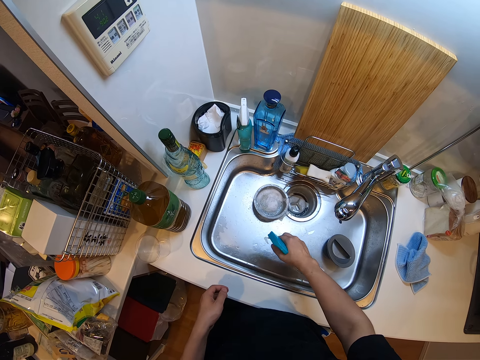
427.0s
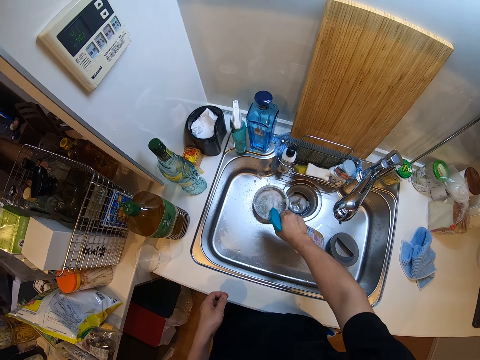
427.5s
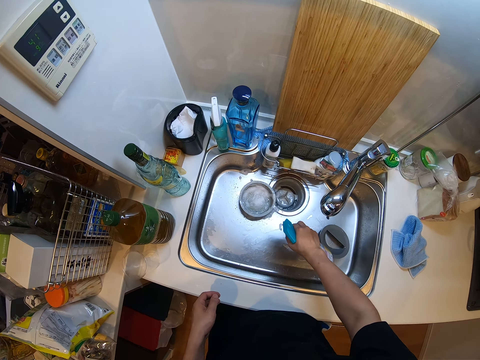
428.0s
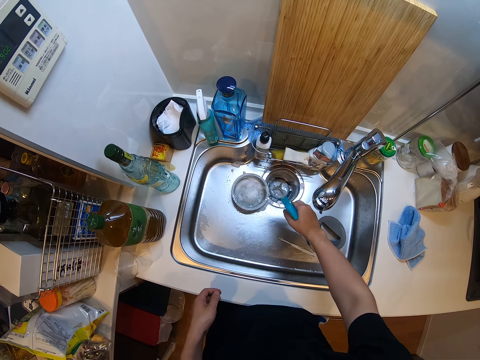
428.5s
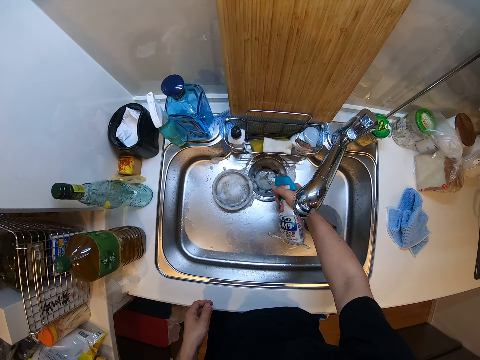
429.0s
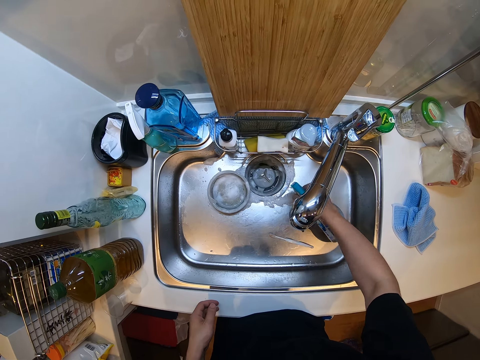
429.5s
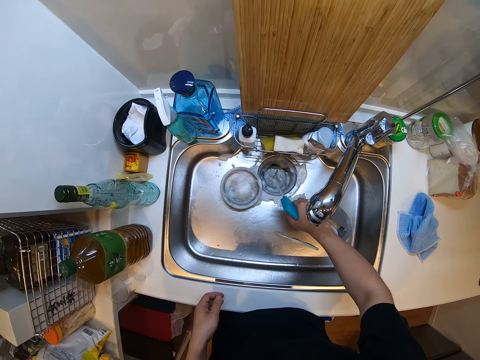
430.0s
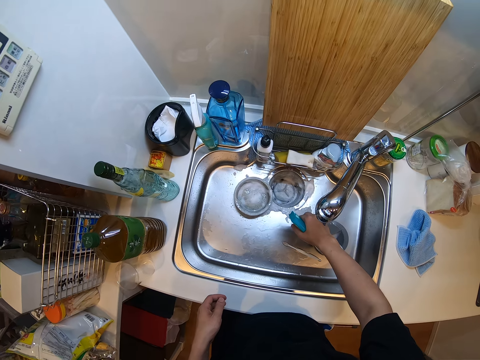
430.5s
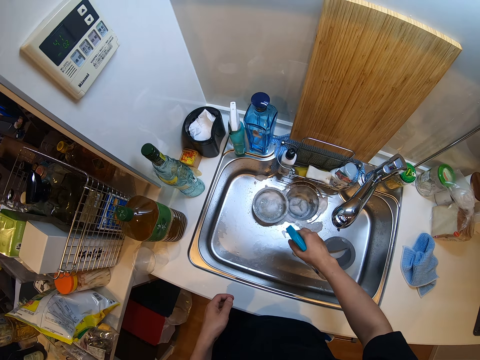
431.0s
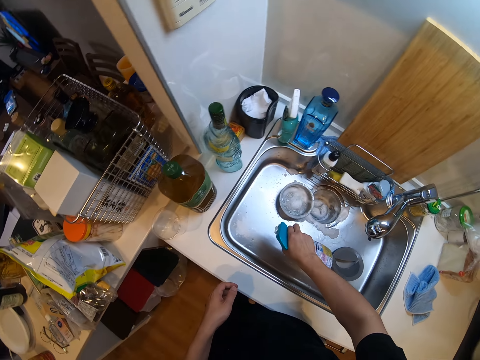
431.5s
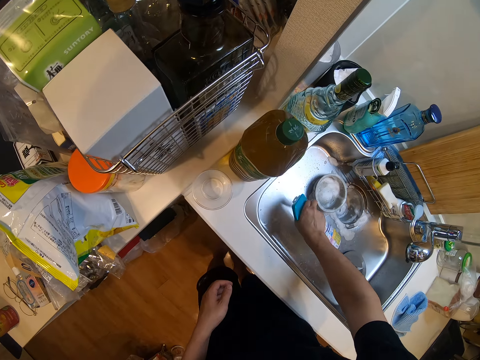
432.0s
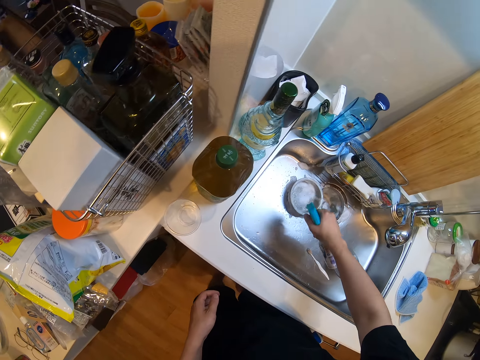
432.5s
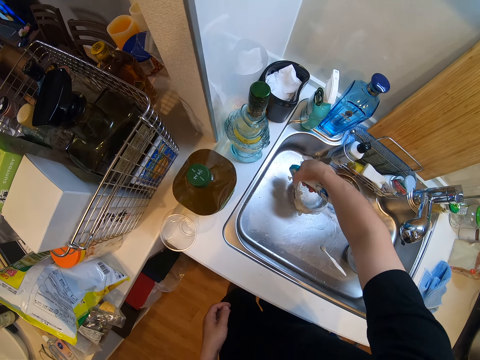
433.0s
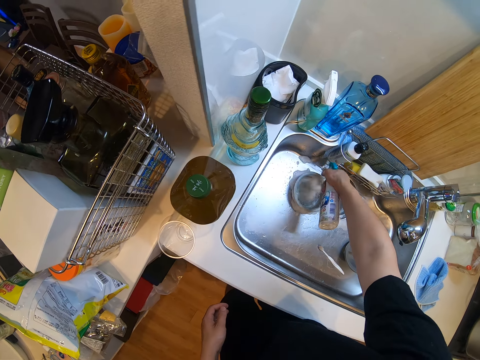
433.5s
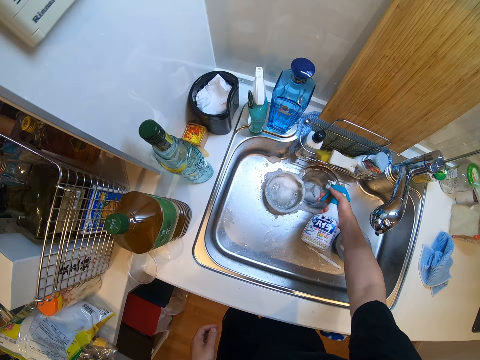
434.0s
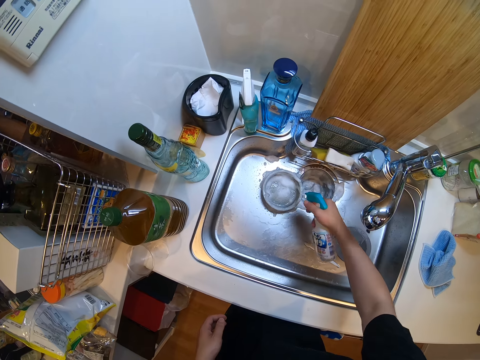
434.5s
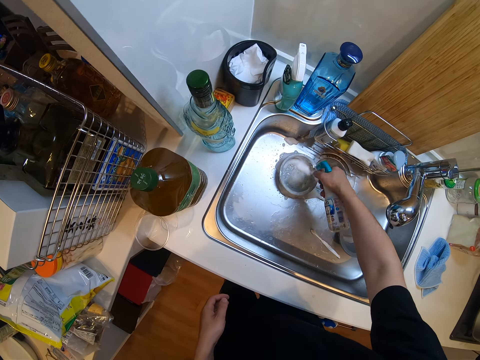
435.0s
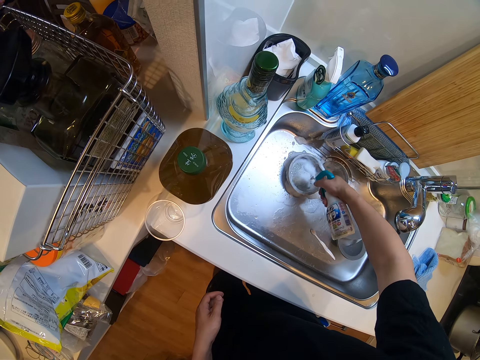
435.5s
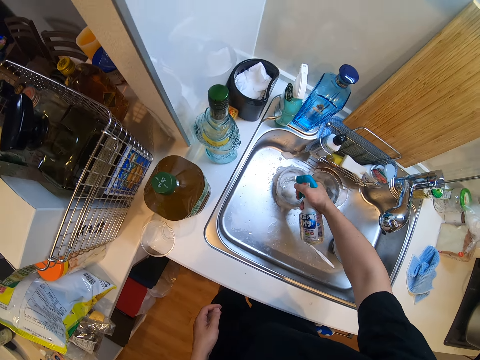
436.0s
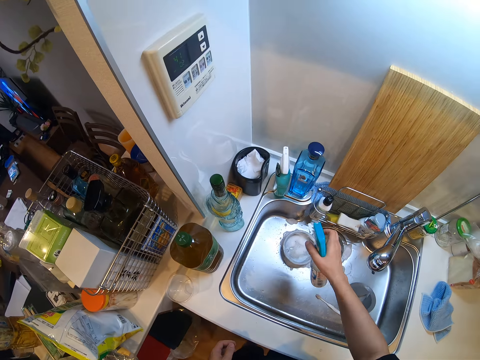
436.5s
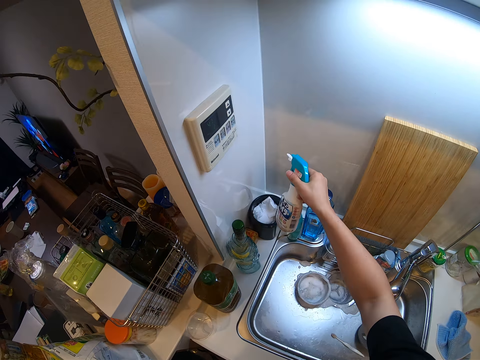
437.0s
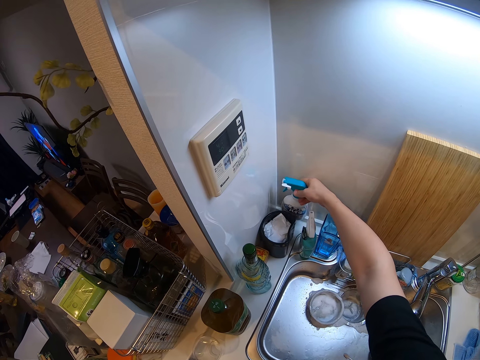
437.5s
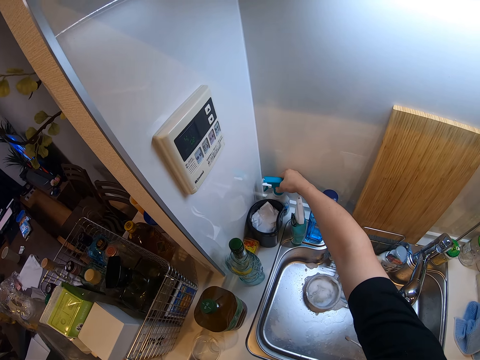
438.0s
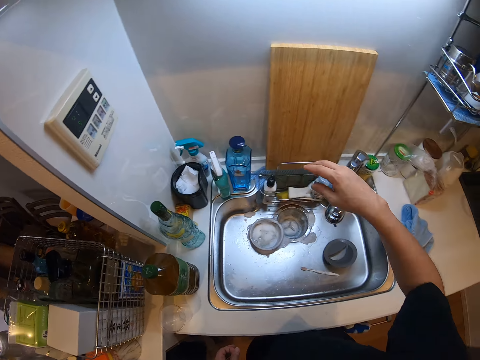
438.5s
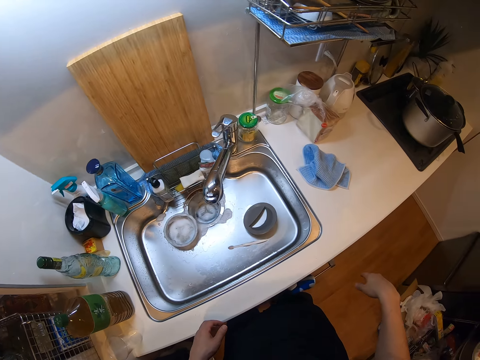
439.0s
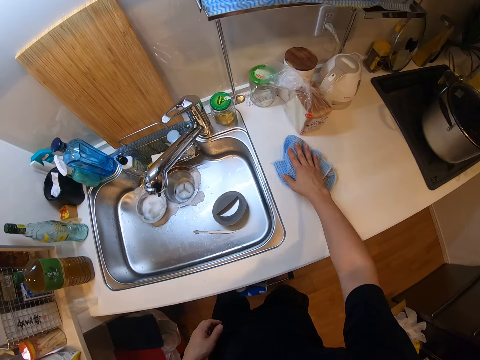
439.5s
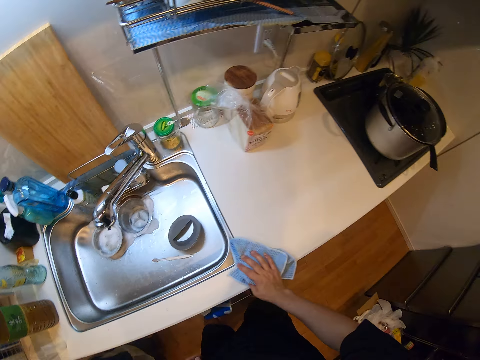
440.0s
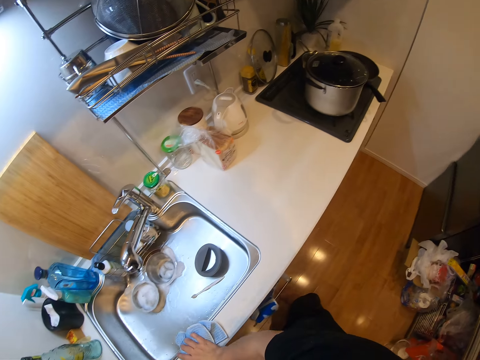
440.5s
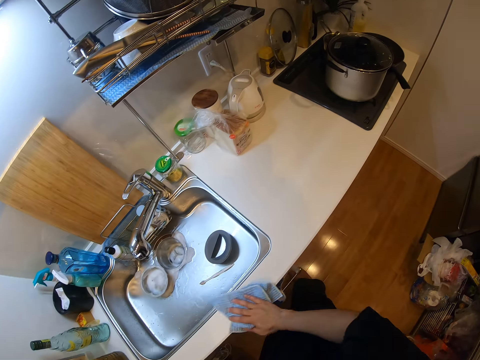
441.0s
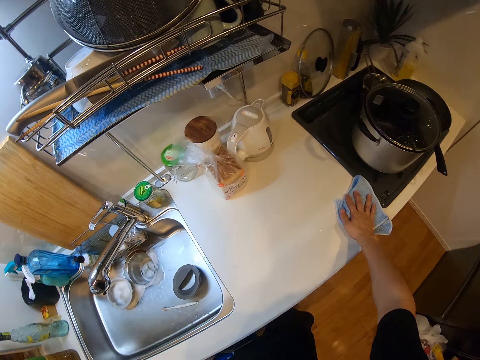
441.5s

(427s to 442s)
The camera wearer drops the spray container on the slab. She cleans the slab with the napkin in her right hand.

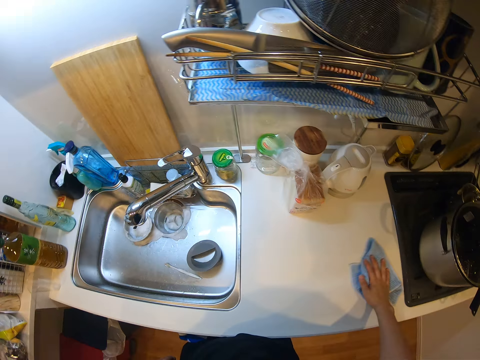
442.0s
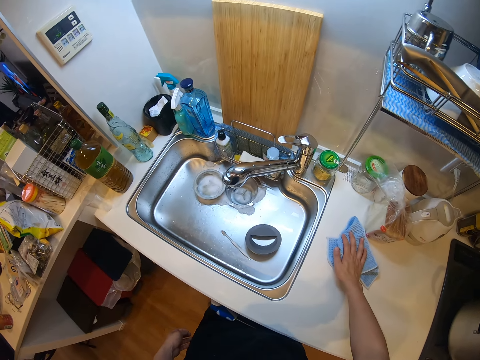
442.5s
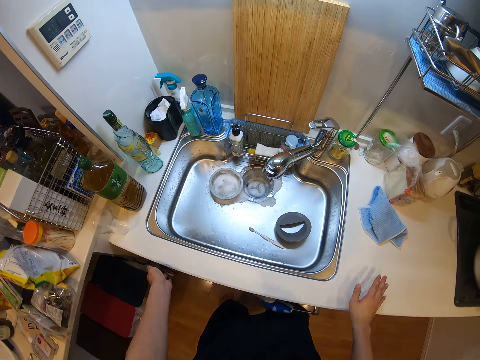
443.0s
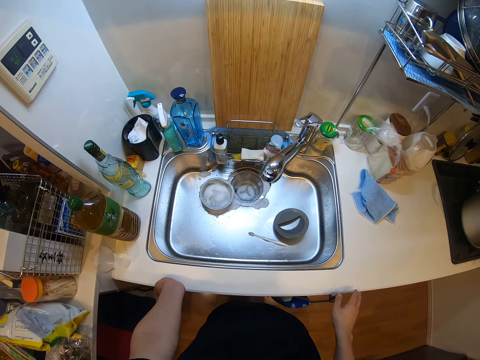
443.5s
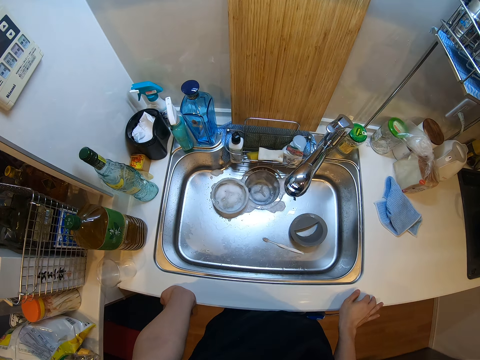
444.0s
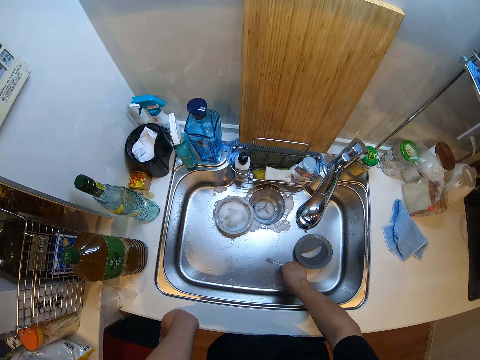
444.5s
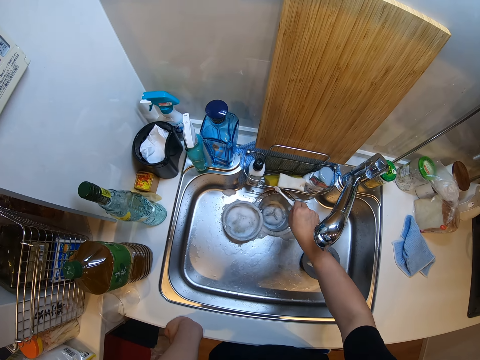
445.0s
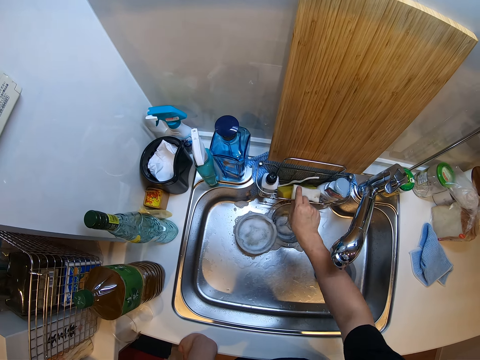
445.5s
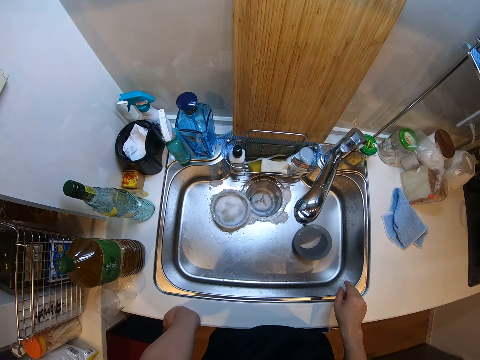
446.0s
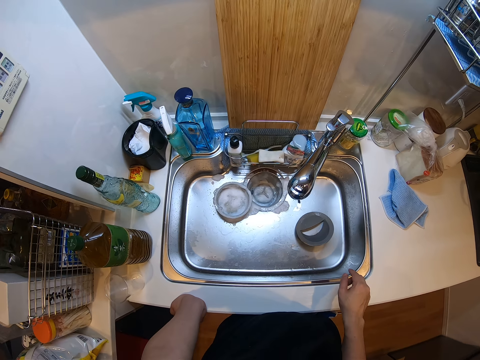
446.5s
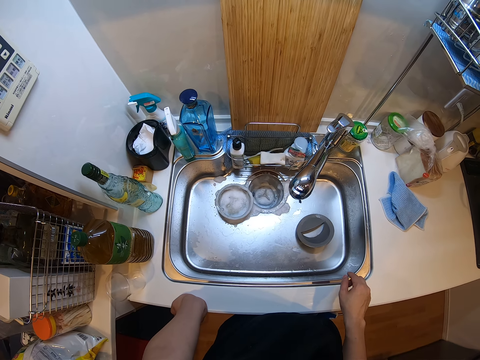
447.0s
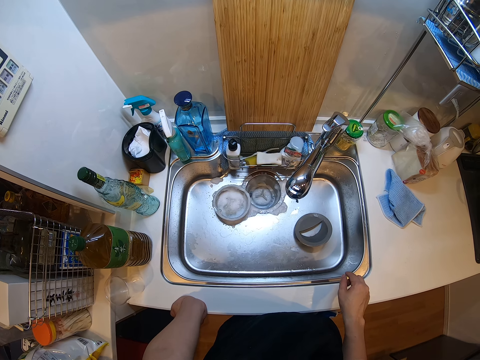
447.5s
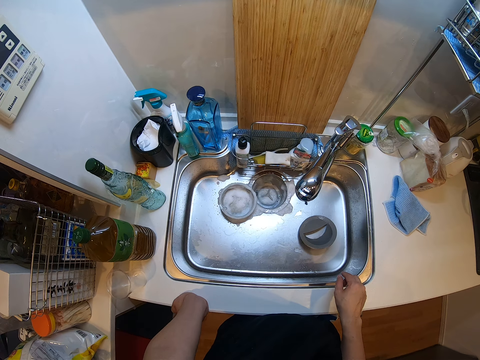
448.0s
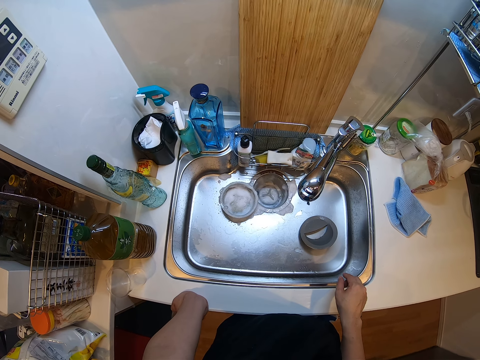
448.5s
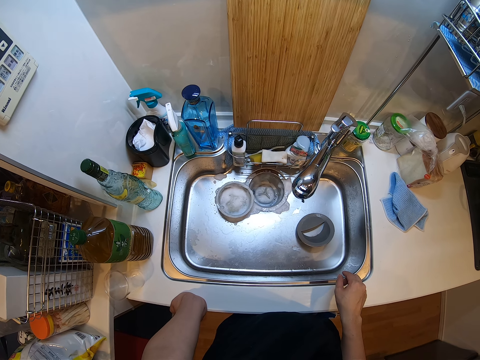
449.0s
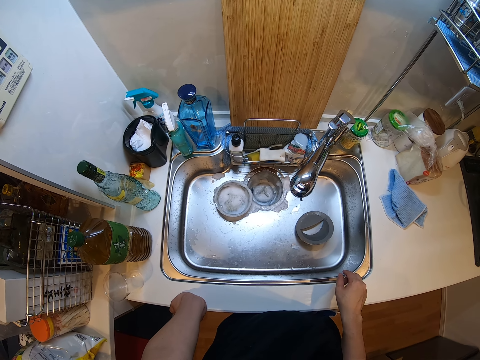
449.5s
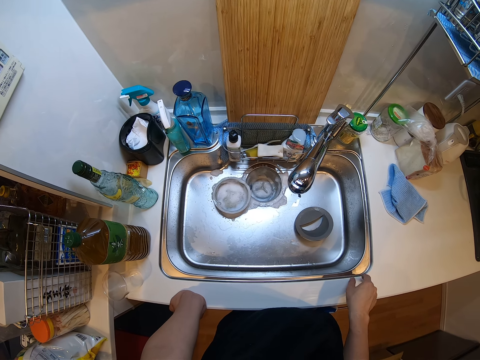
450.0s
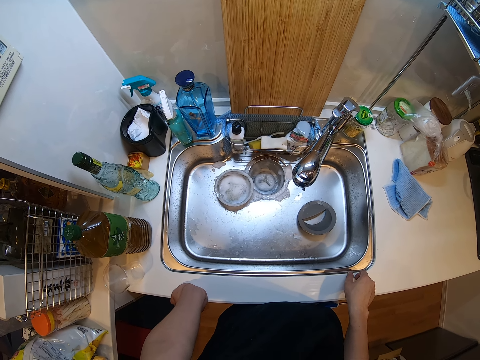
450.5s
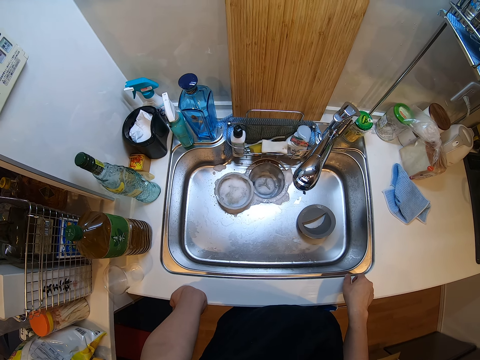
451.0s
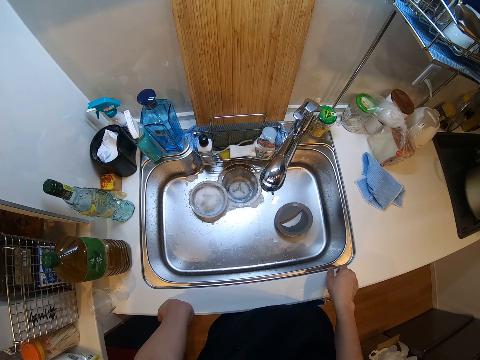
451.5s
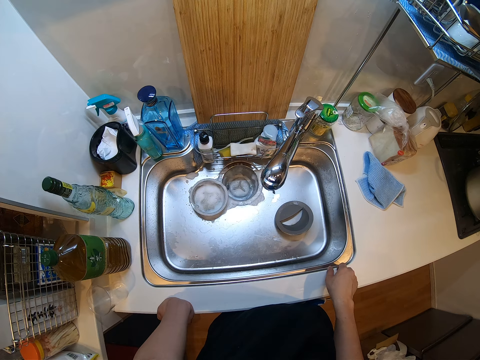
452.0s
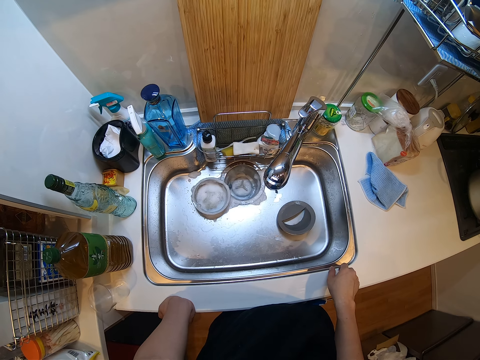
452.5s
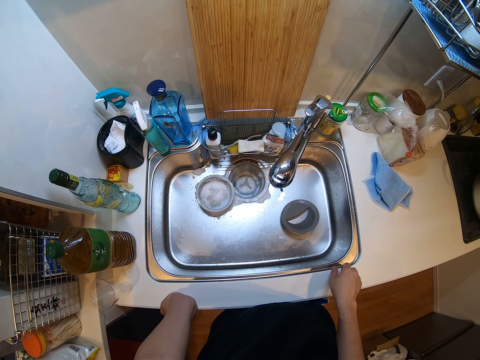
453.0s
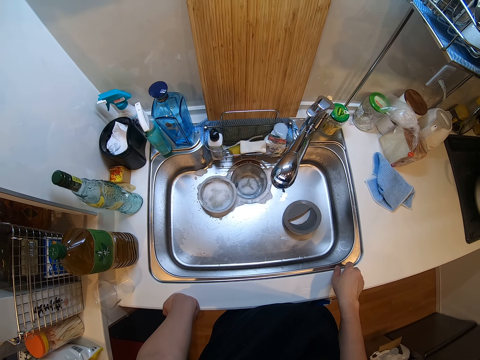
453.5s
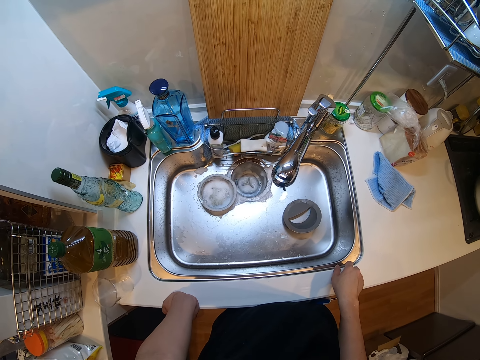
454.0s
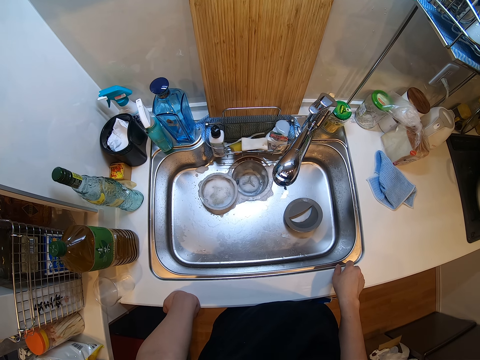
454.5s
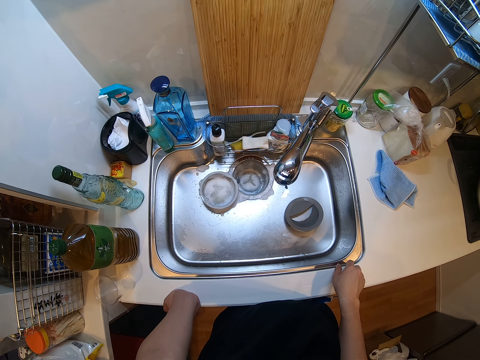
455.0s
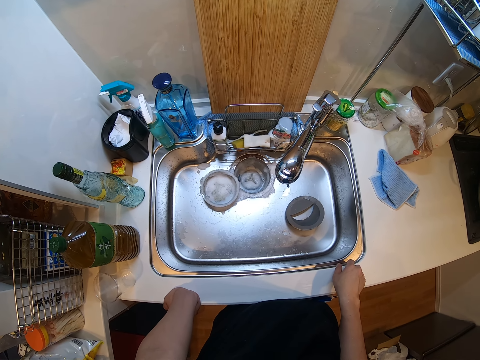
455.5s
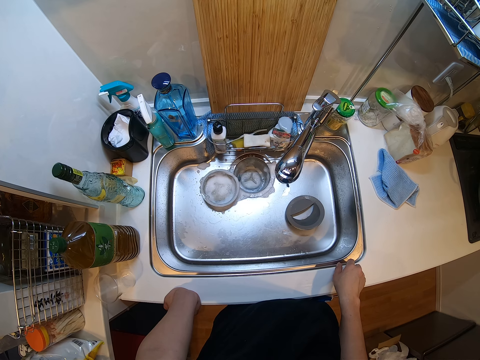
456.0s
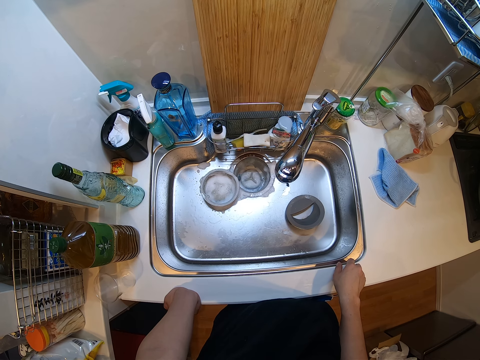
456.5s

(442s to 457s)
The camera wearer leaves the napkin on the slab. She stares at the kitchen sink. She places her left hand on the slab. She picks a tiny plastic or brush from the sink with her right hand. She drops the tiny plastic in the sponge caddy. She stares at the kitchen sink.
